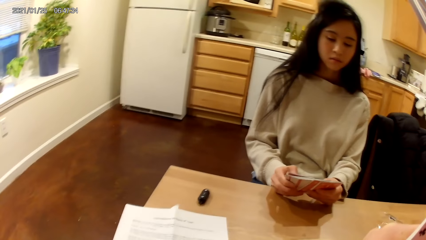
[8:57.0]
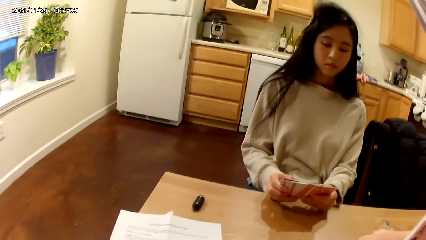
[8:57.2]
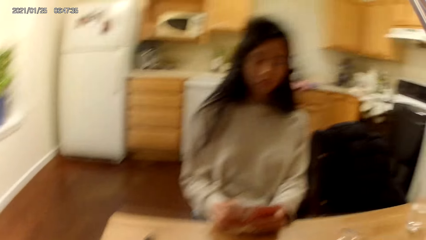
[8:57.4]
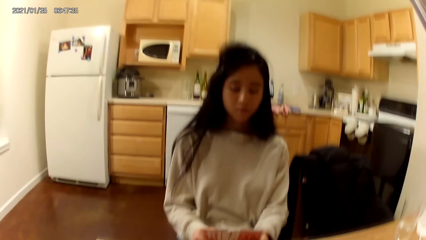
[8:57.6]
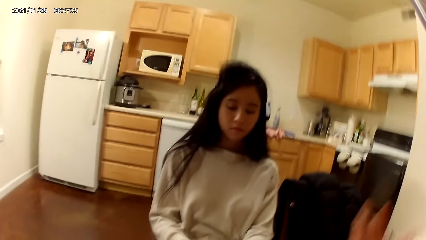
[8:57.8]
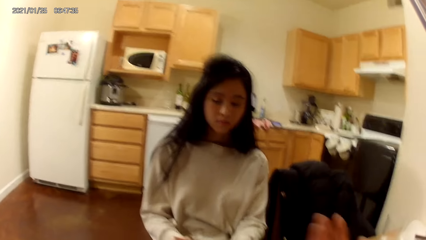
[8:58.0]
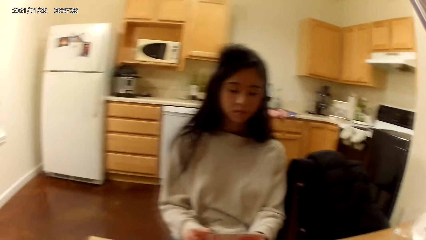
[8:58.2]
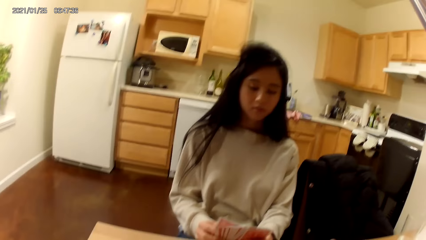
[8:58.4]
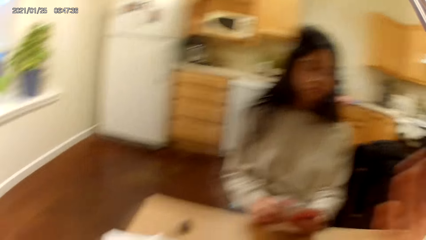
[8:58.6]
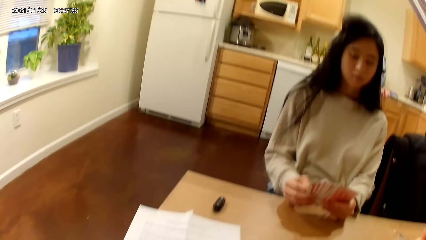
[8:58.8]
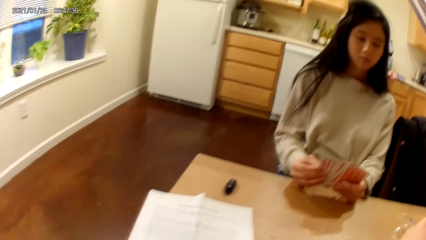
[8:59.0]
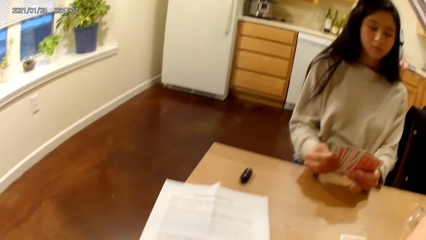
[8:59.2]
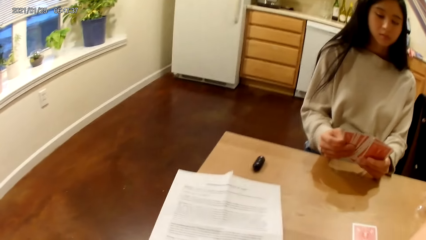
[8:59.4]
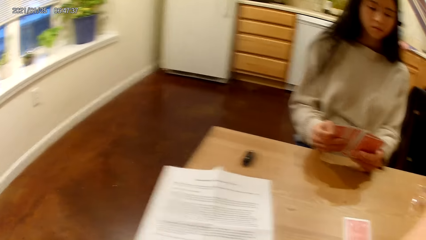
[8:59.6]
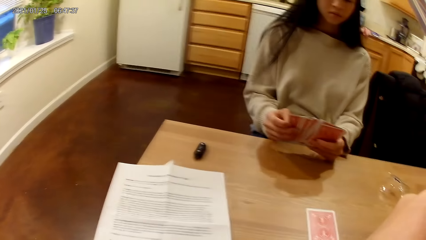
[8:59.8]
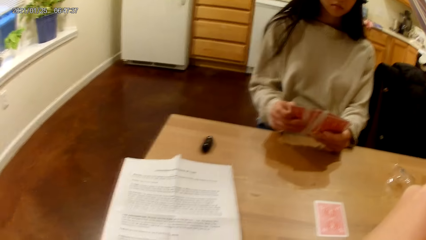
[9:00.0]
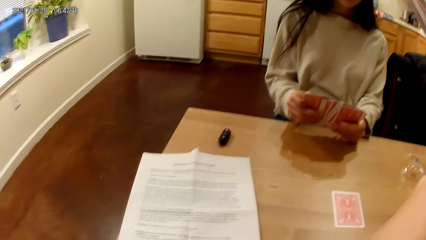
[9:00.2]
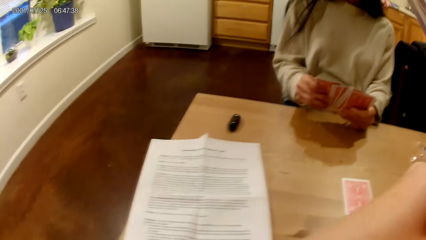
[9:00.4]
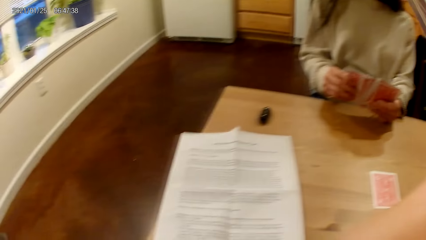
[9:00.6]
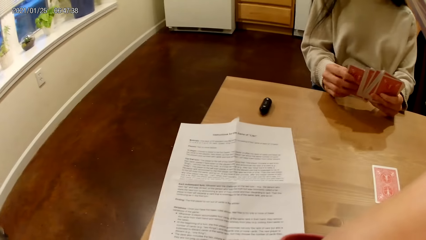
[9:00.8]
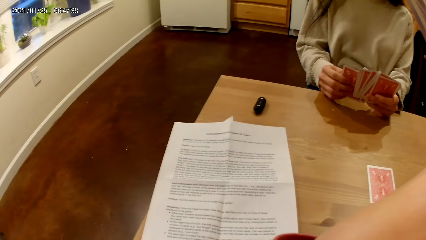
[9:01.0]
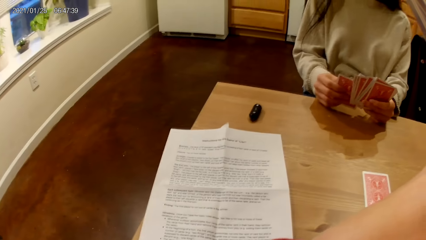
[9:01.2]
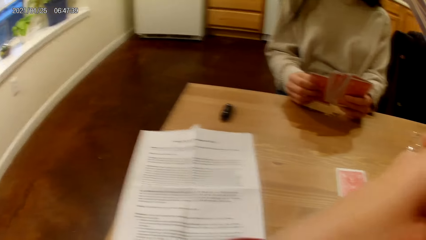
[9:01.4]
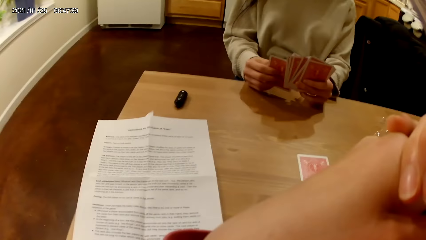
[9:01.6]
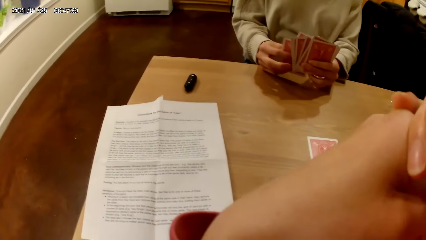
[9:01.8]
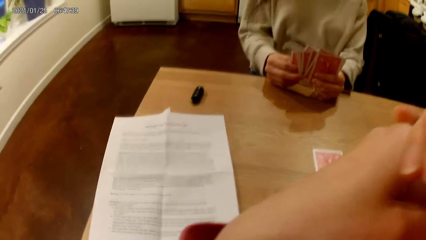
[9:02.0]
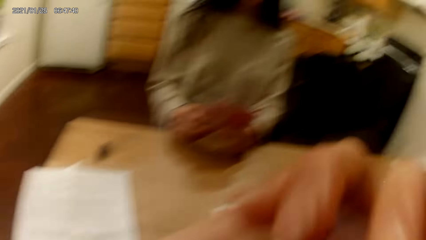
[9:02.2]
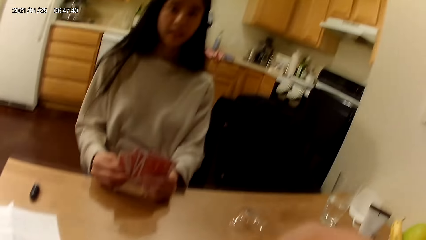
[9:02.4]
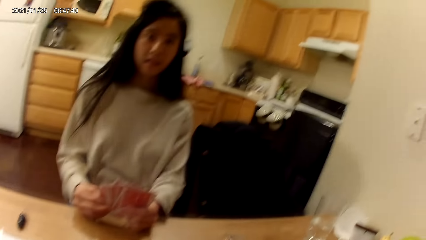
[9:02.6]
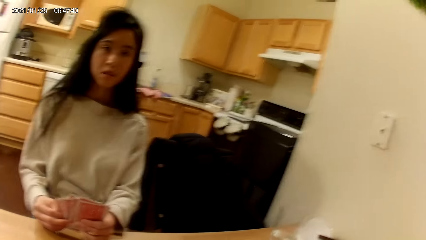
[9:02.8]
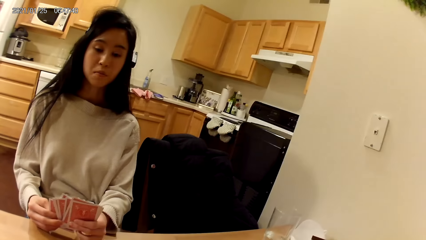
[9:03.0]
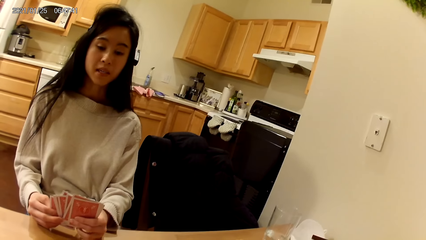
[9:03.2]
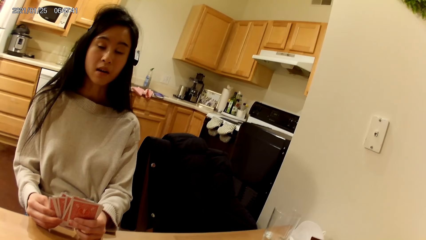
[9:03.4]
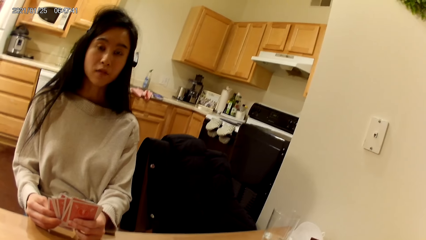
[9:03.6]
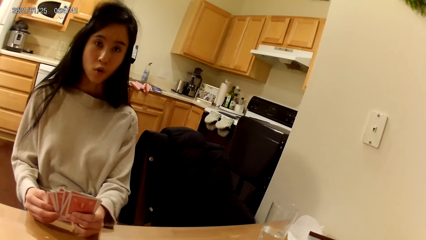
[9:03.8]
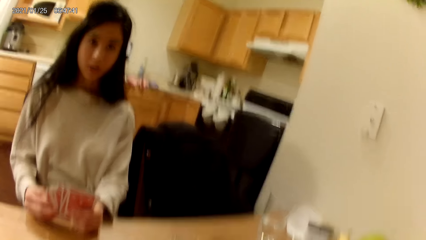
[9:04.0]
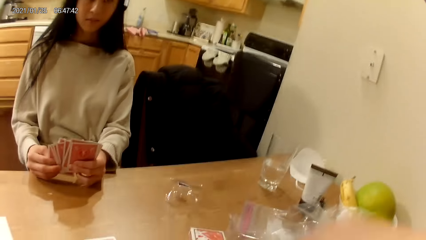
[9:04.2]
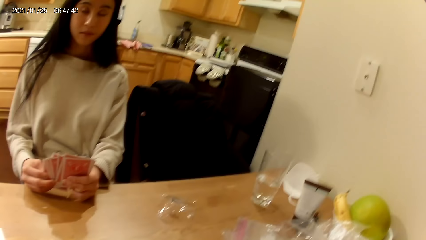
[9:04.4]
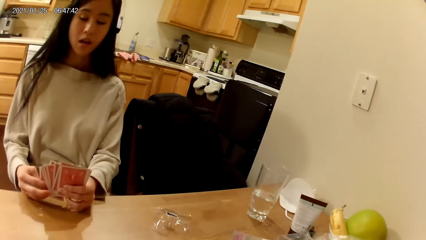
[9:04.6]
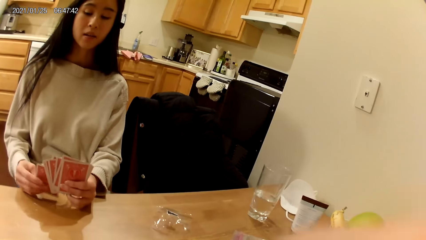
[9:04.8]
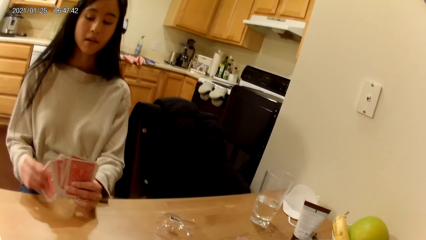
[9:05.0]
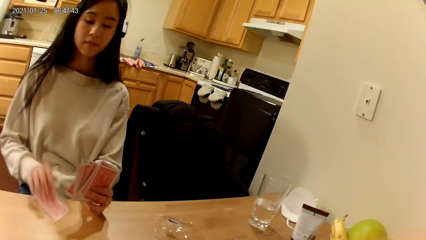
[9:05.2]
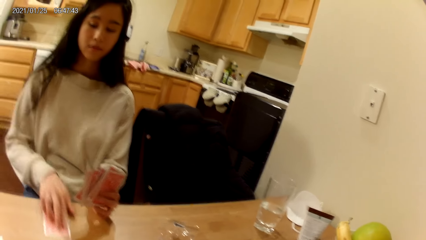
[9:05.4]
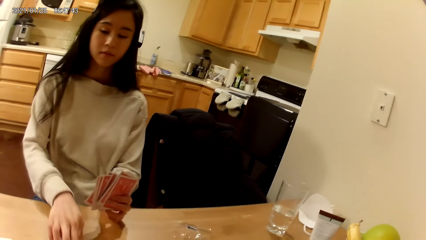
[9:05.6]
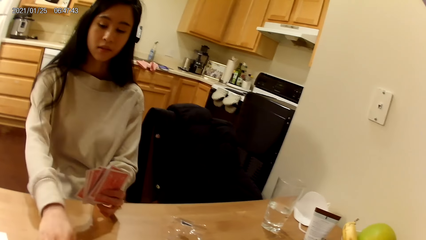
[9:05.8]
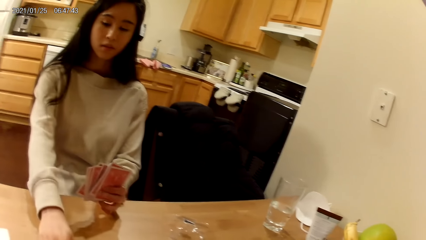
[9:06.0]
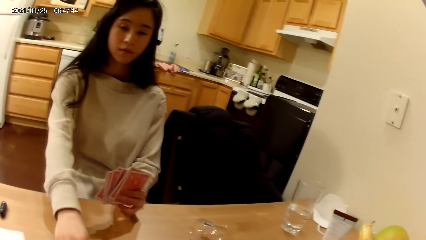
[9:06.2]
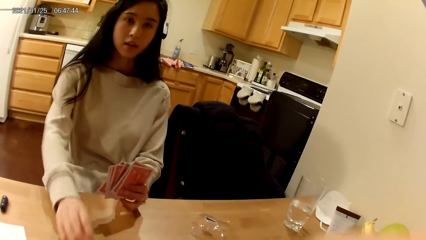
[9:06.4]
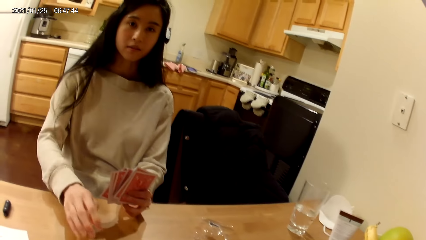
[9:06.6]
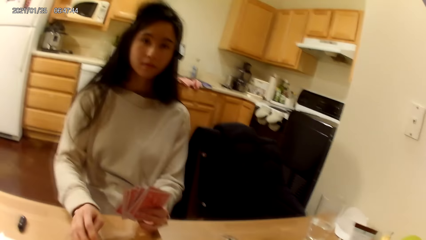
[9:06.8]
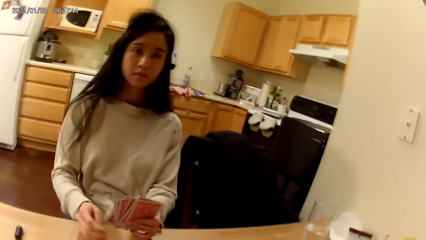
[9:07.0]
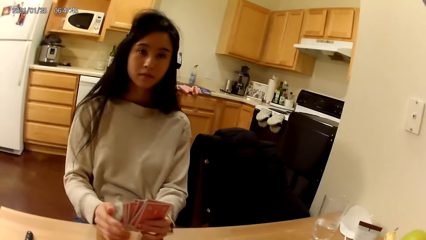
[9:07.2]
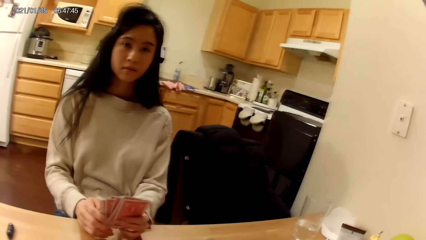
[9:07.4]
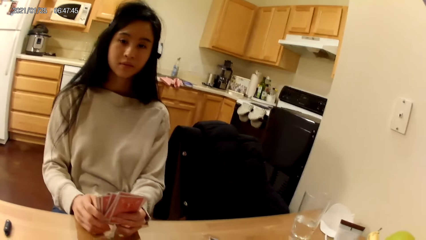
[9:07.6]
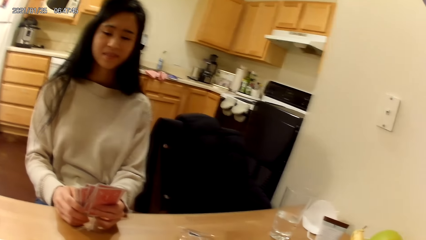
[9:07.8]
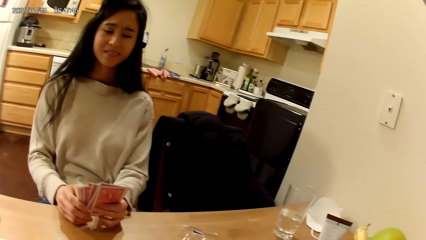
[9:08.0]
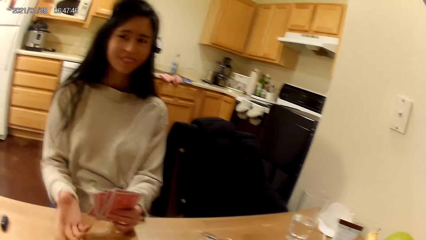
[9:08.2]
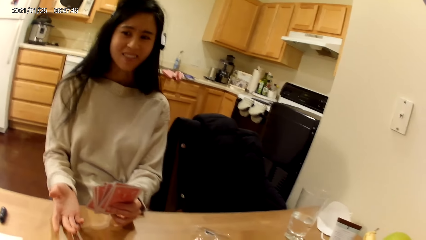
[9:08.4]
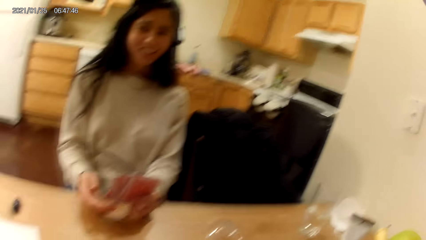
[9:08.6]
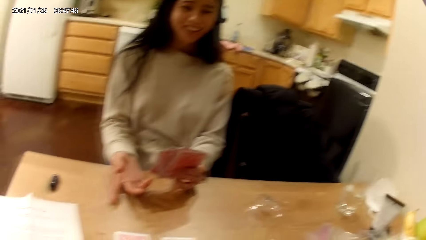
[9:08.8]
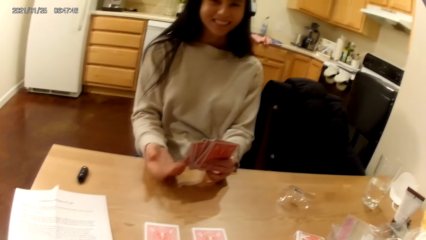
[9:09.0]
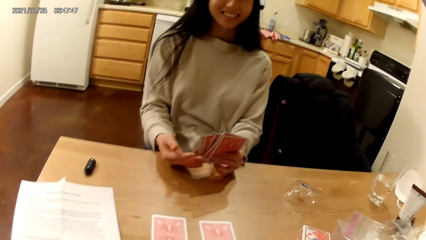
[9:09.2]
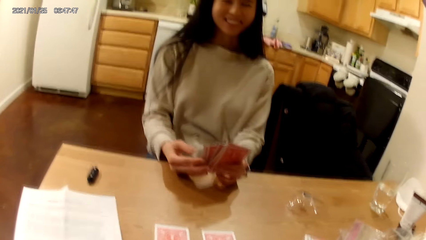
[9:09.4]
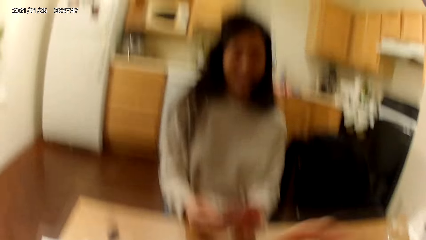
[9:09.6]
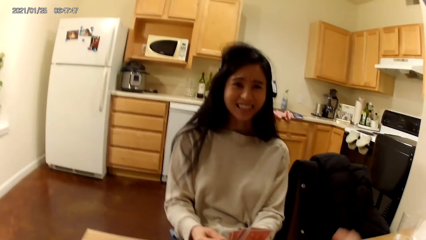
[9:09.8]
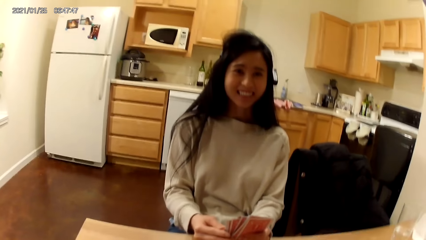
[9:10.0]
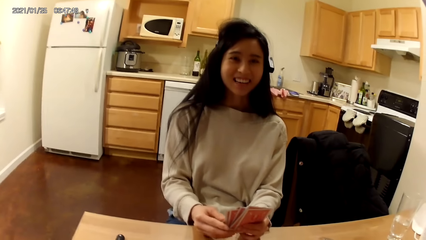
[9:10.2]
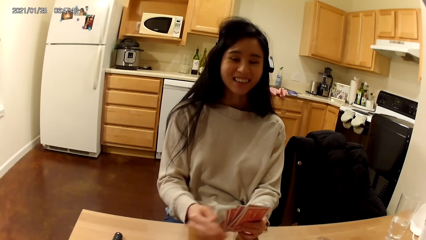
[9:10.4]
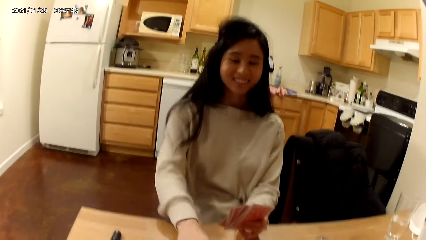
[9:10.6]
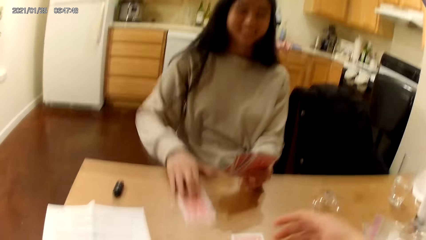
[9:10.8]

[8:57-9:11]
The camera wearer moves the hand over the table. She touches her face with her right hand. She holds both hands. A woman holds her deck of playing cards face up to her with both hands. The woman places a playing card from the playing cards in her left hand face down on the table with her right hand. The woman slides the face down playing card on the table to the camera wearer with her right hand. The woman holds her deck of playing cards face up to her with both hands. The woman touches the table with her right hand and moves the hand on the table. The woman holds her deck of playing cards face up to her with both hands. The woman flips a face down playing card on the table with her right hand. The camera wearer moves the hand over the table.

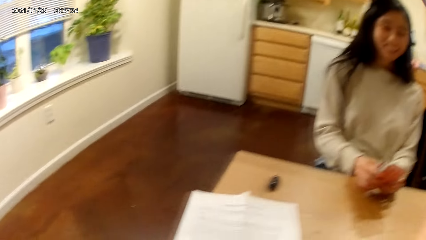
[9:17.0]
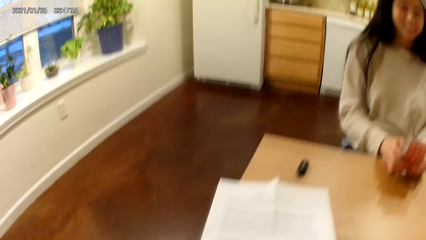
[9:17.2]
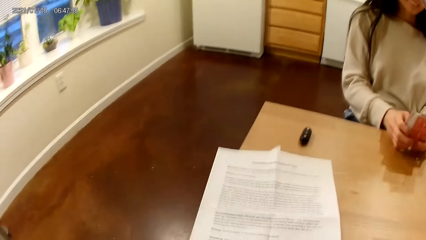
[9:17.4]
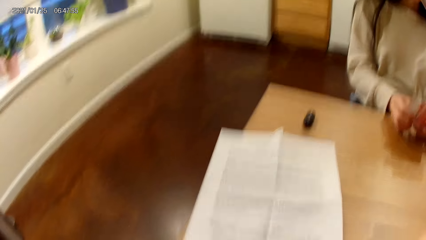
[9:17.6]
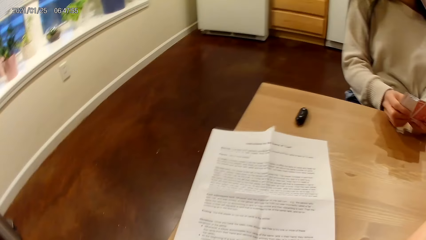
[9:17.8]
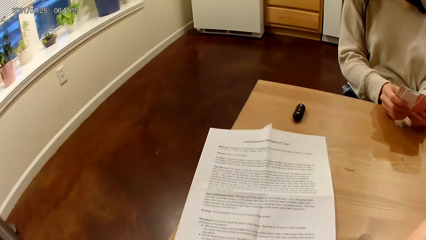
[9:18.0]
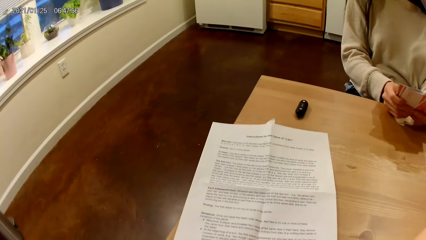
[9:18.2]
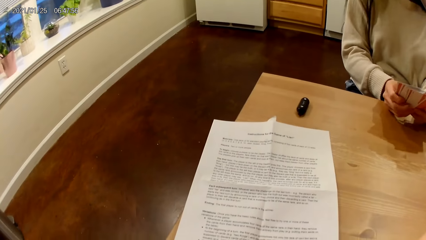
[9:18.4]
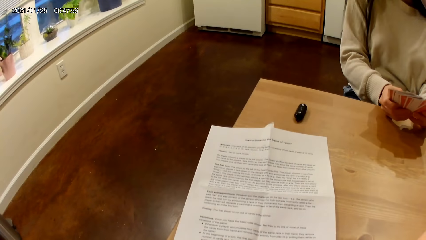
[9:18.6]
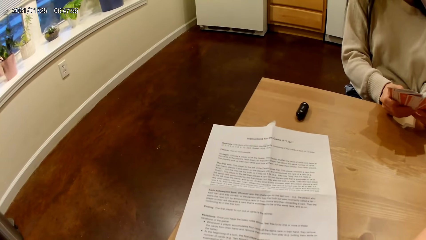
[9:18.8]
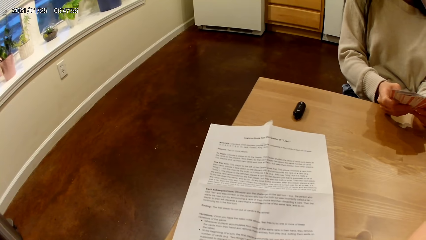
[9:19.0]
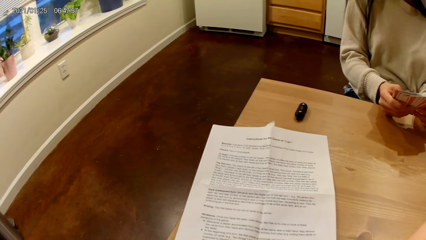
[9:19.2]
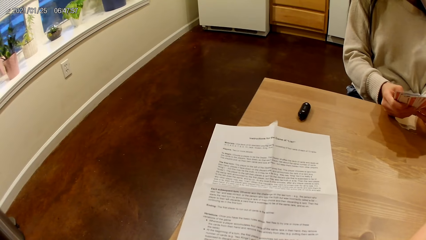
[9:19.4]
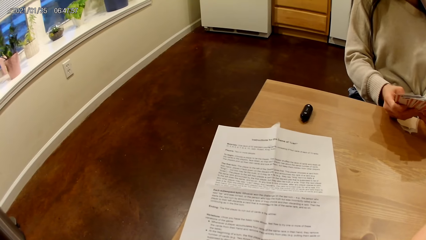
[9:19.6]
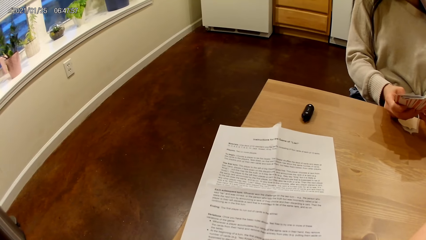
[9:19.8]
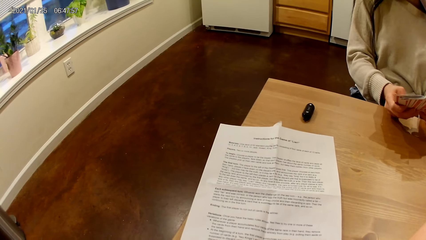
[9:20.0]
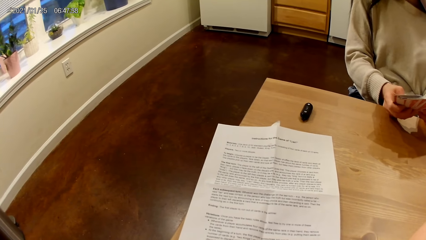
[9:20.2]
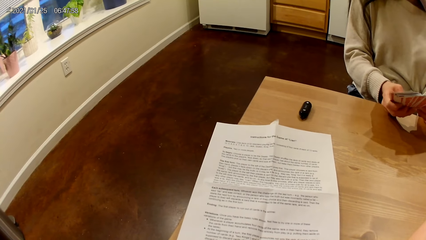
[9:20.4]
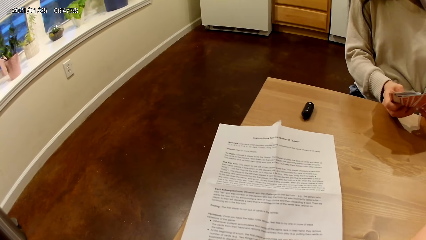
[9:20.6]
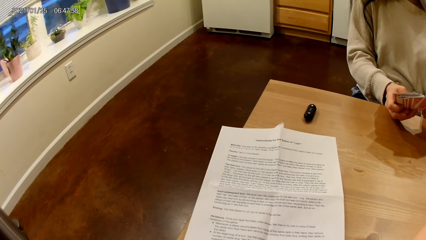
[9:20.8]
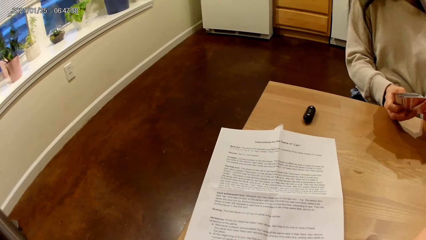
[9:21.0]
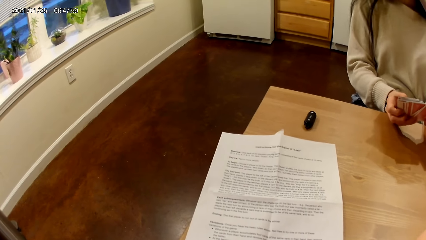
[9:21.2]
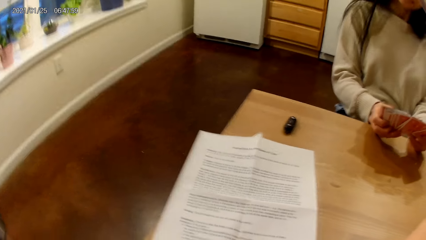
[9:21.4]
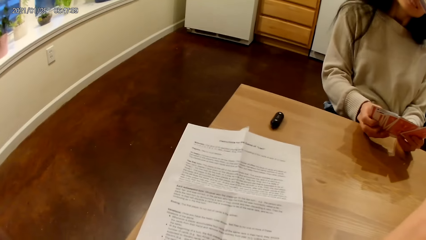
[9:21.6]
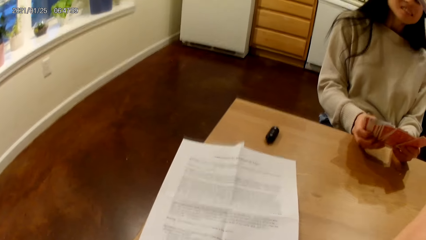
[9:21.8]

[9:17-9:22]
A woman spreads the playing cards in her hands with both hands.
